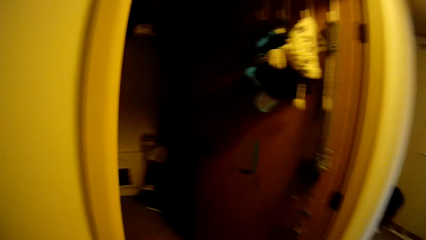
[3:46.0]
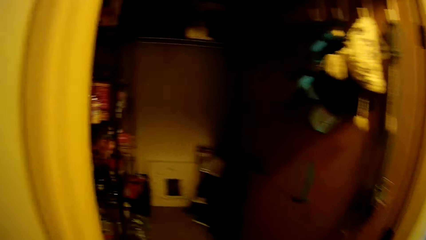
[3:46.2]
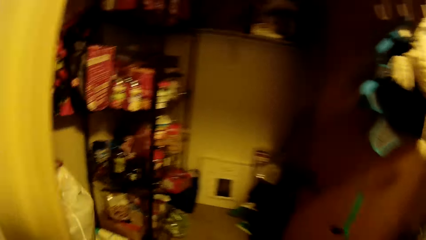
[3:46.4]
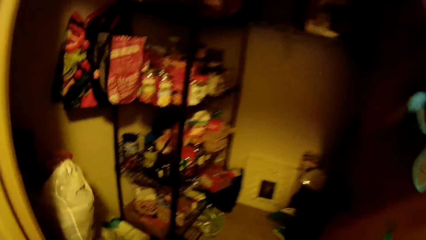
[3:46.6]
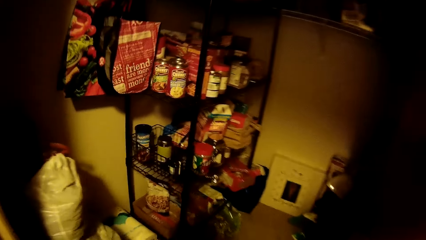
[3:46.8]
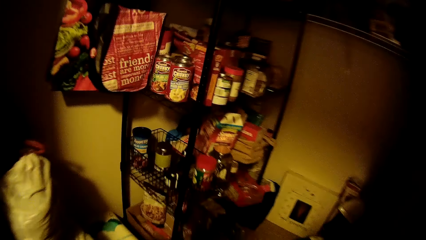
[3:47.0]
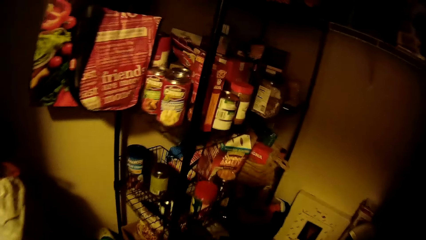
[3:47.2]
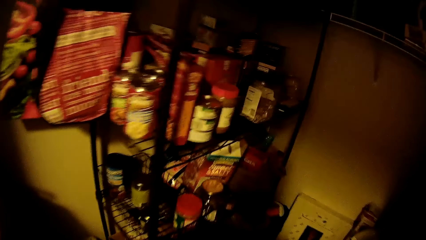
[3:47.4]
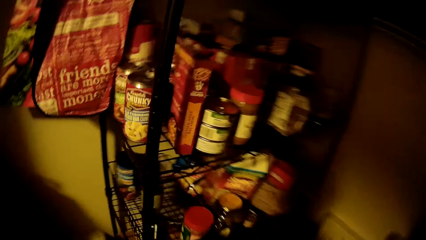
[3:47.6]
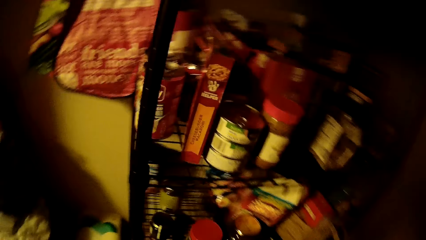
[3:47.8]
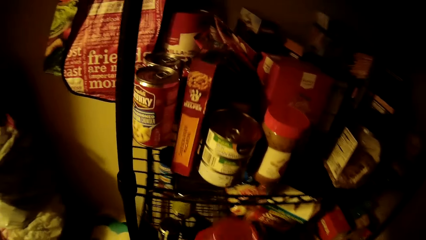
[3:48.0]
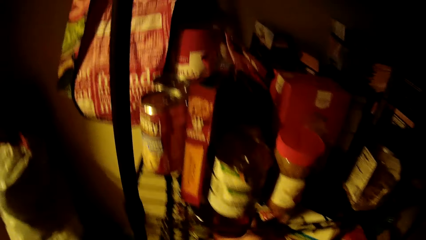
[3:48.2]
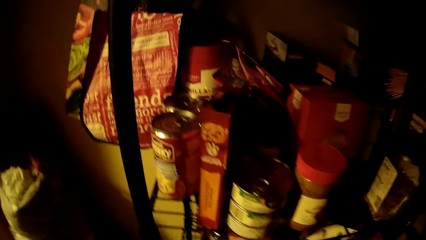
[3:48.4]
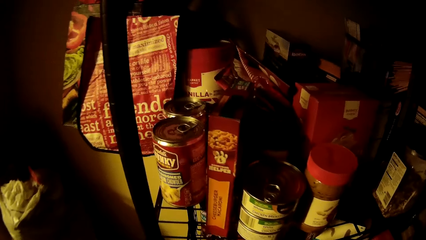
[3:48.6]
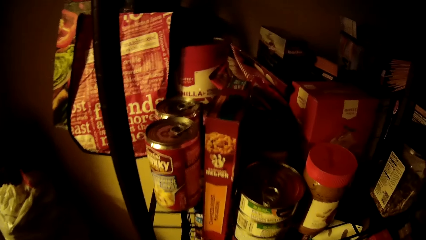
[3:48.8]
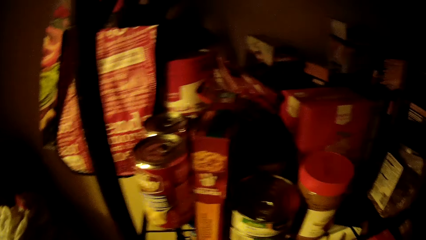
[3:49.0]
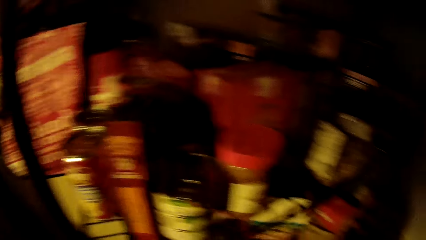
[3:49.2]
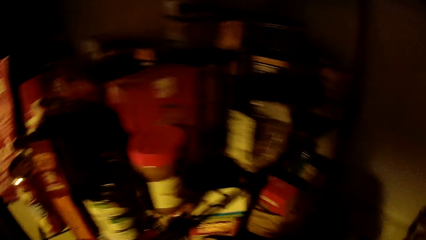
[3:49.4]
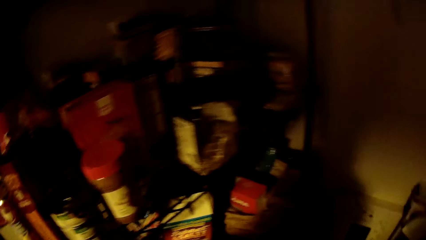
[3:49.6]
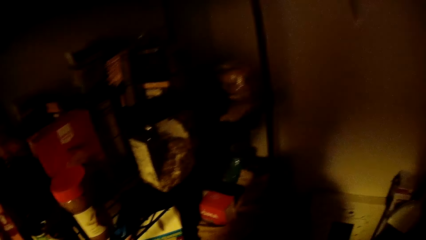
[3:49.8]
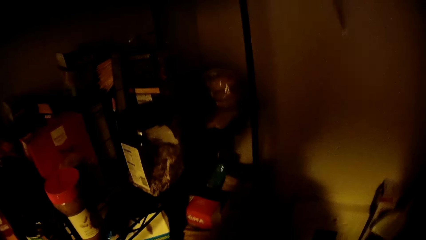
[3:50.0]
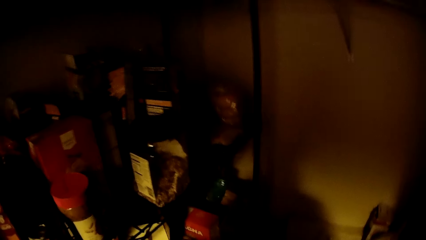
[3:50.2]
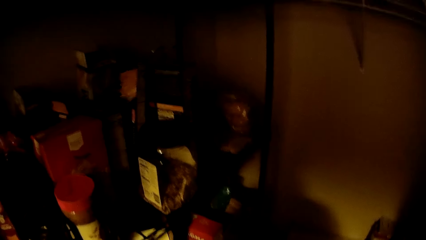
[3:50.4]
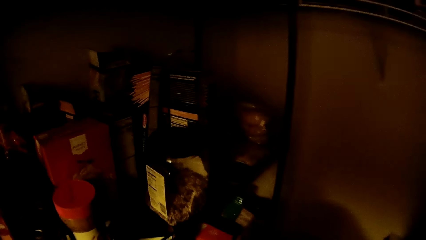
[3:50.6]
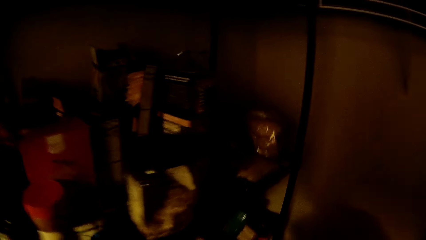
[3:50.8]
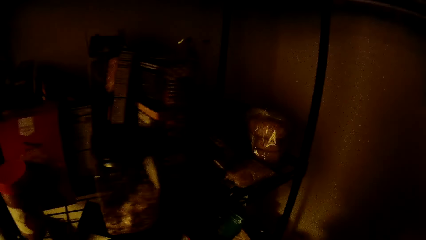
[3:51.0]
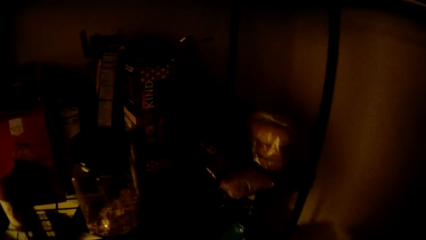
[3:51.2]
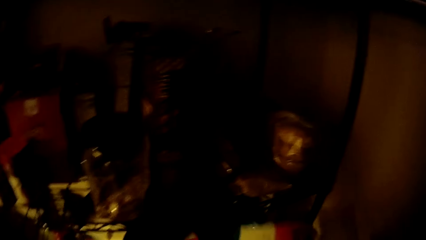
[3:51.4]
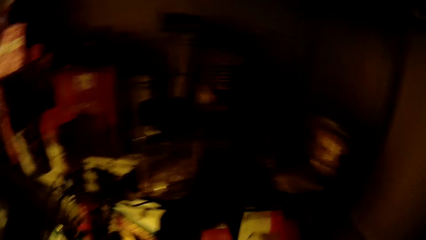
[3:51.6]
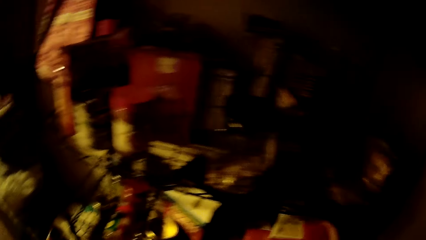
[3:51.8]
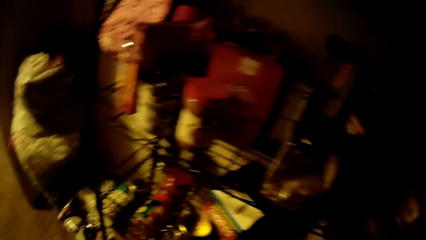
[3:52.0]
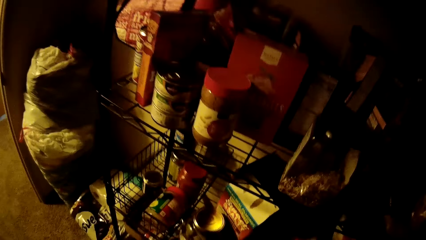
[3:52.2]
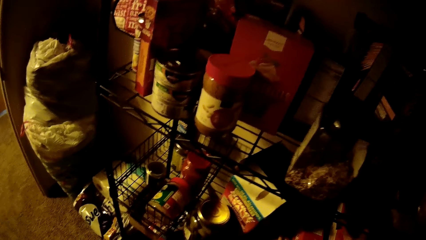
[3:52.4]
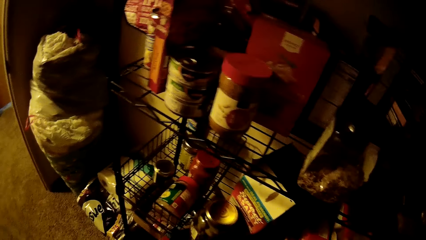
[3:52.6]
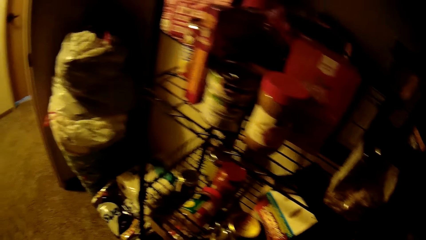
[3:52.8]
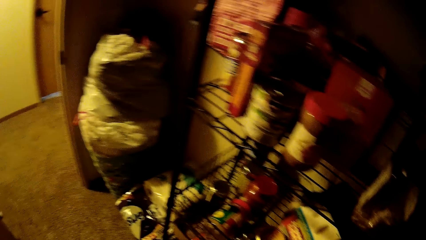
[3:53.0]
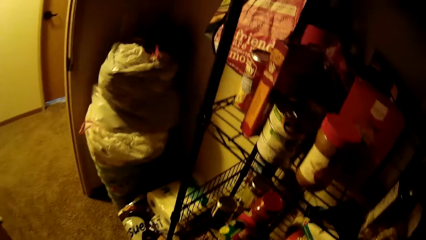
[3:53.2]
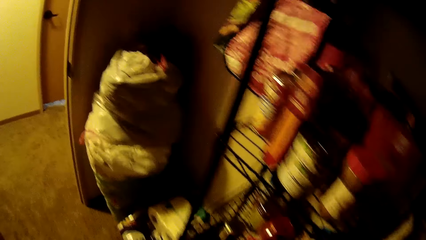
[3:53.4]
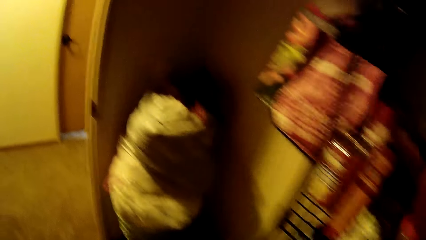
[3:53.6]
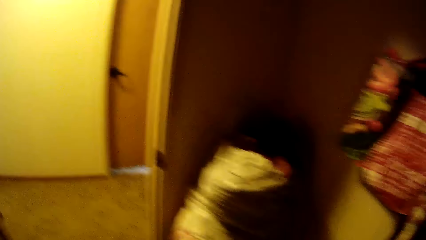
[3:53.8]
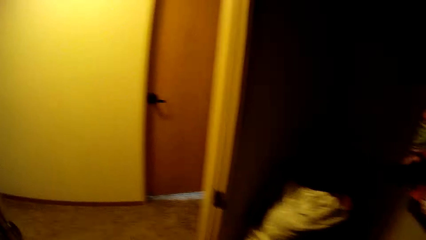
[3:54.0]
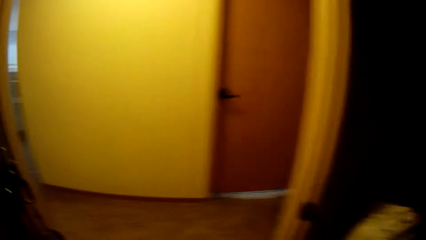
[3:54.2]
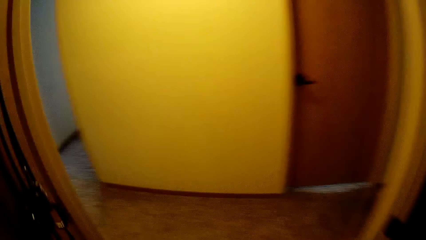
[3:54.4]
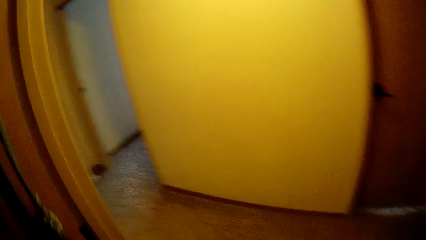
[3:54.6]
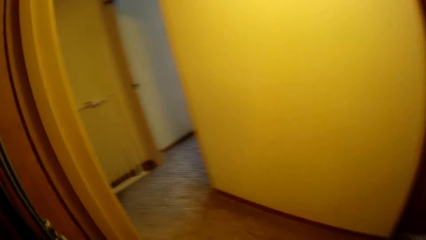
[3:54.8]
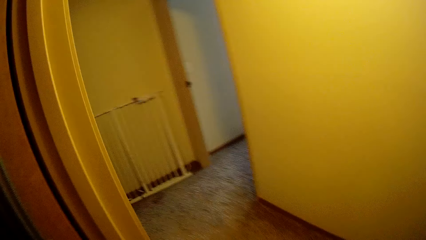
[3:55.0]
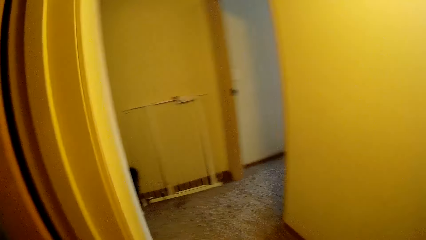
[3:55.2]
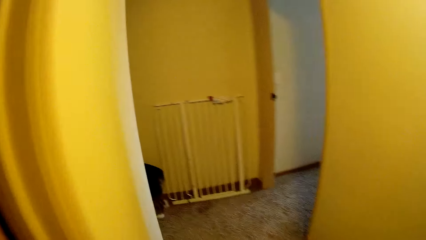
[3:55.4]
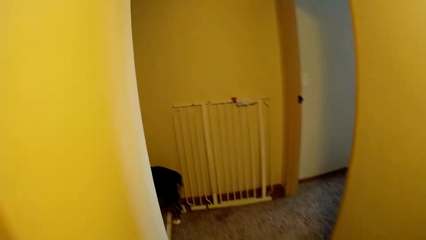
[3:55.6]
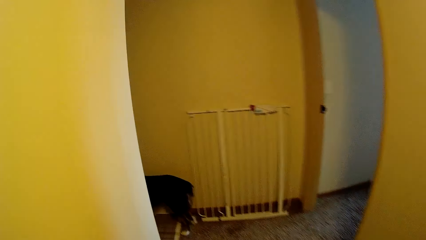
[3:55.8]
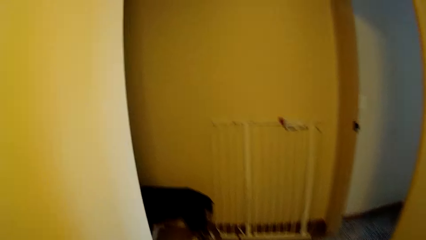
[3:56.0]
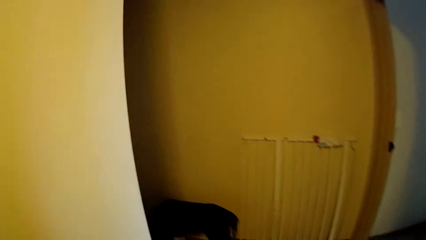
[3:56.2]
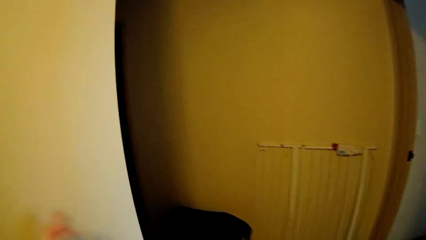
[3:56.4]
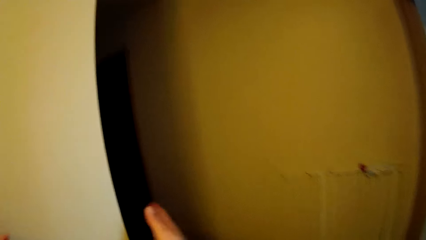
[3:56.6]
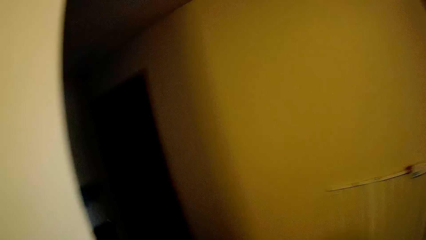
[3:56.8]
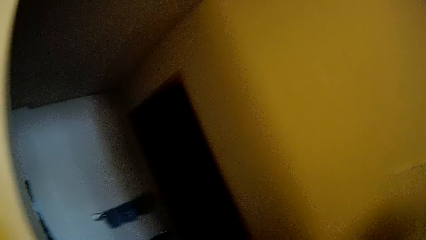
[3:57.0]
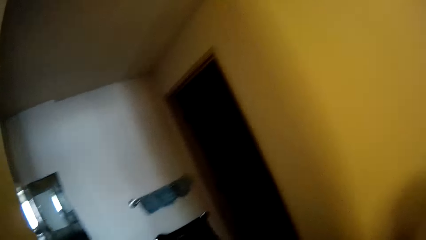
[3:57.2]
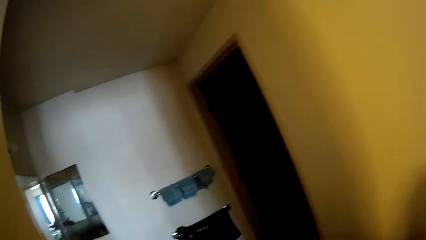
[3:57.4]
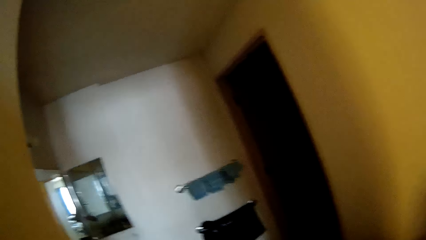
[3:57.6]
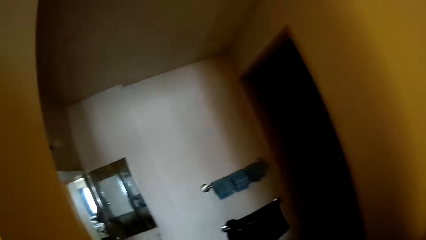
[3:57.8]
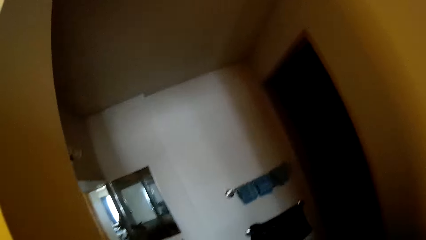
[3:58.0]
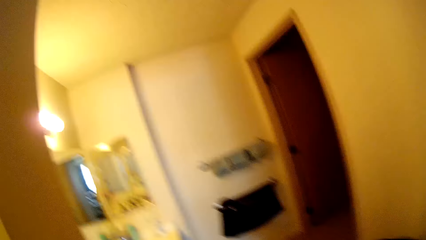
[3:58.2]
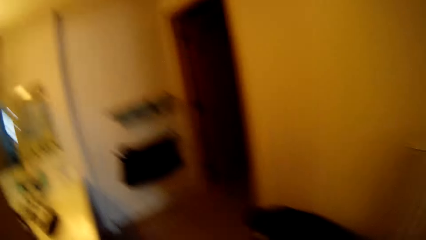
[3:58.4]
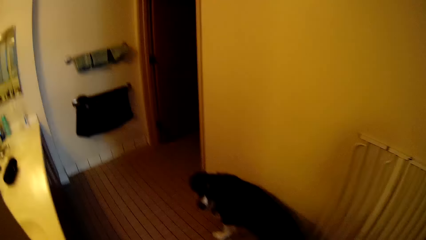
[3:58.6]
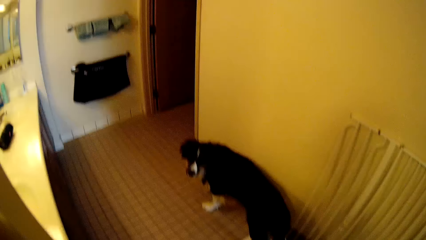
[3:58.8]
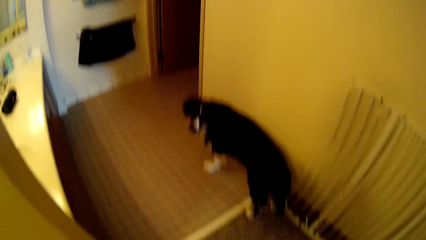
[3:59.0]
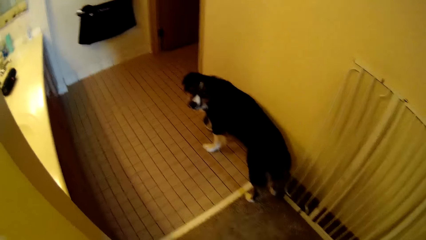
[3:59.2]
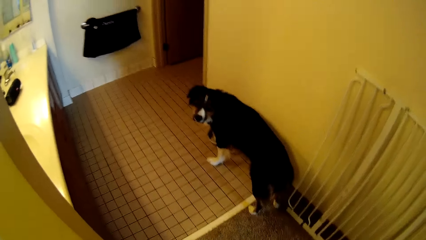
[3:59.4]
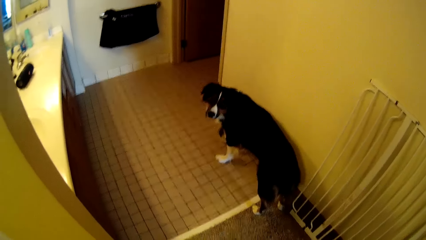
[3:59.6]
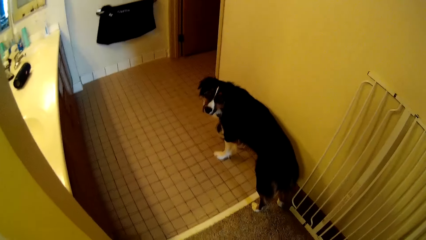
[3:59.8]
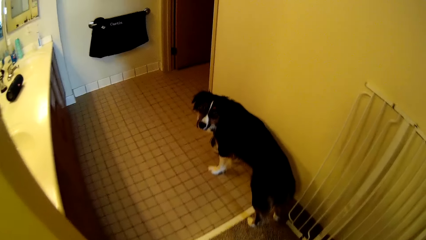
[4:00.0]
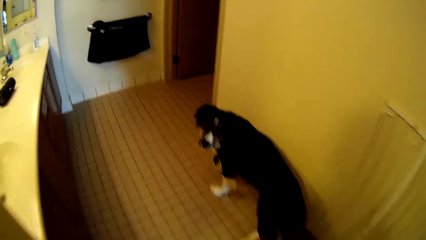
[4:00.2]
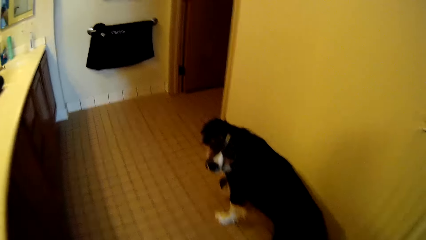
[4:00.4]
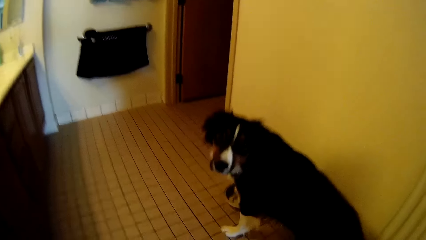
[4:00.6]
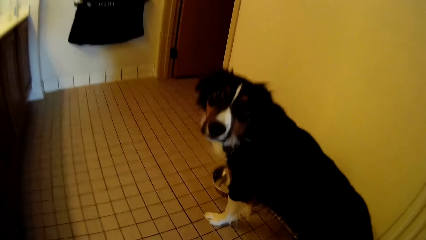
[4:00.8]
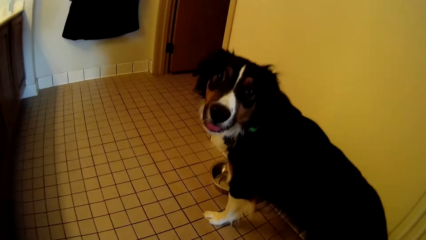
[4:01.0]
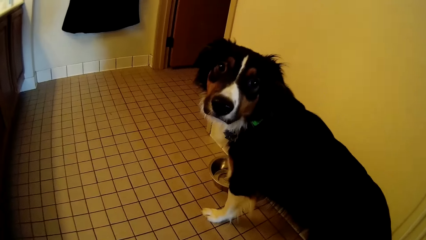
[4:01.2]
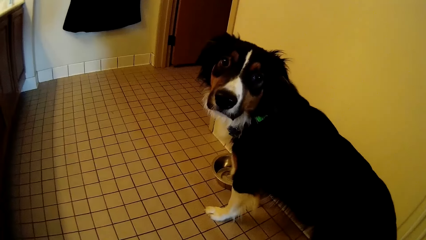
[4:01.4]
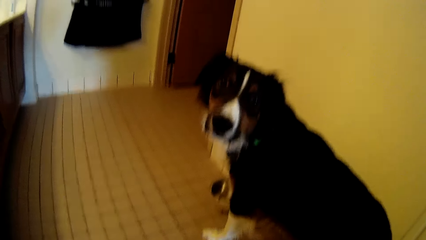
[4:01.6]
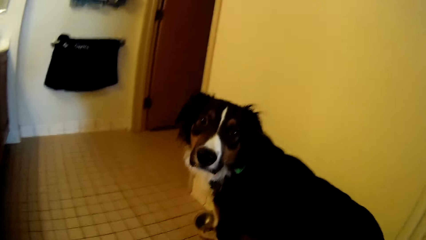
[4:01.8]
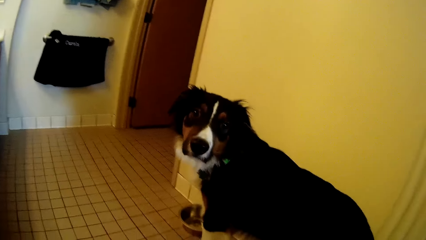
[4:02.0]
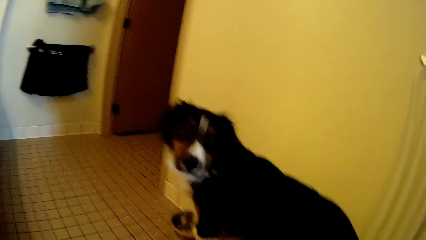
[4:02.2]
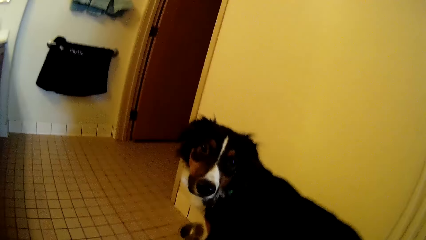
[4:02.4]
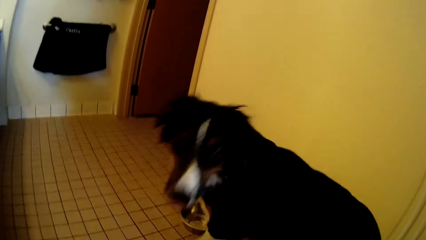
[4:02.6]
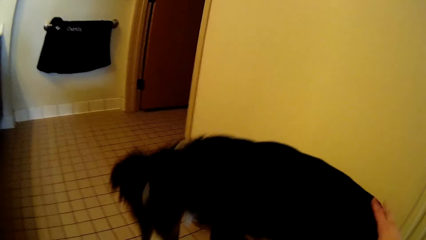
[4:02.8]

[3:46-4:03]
The camera wearer walks into the pantry through the door. She places the jar of pepper on the shelf rack with her right hand. She places the carton of manicotti on the shelf rack with her right hand. She walks out of the pantry through the door. She places both hands on a wall. She walks into a bathroom through a corridor.
